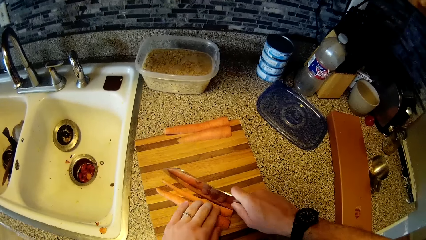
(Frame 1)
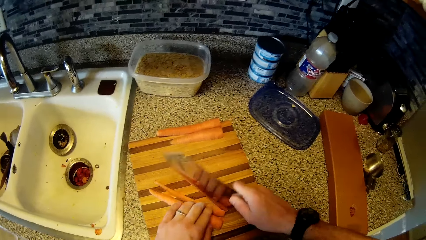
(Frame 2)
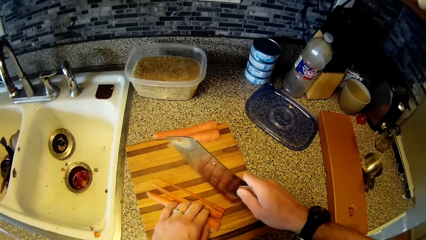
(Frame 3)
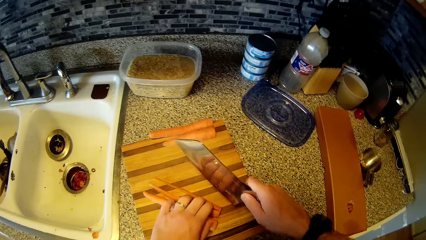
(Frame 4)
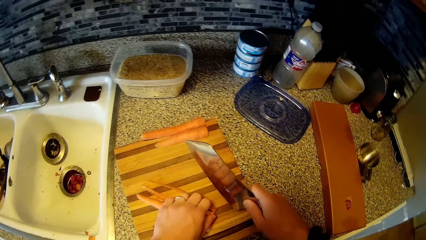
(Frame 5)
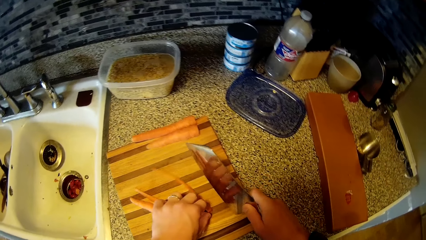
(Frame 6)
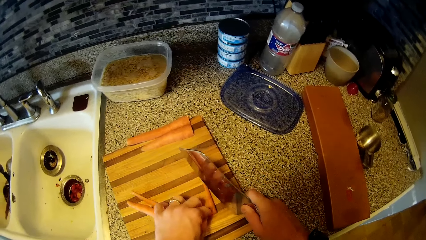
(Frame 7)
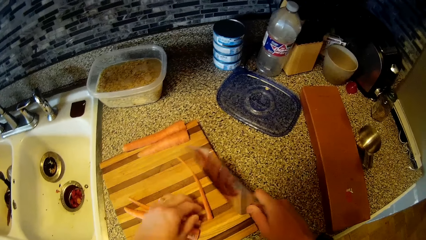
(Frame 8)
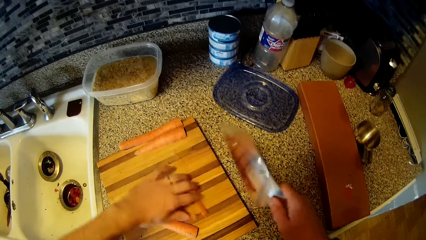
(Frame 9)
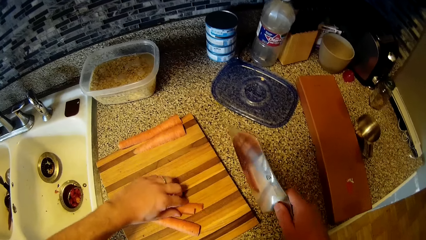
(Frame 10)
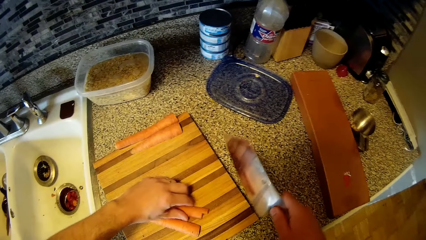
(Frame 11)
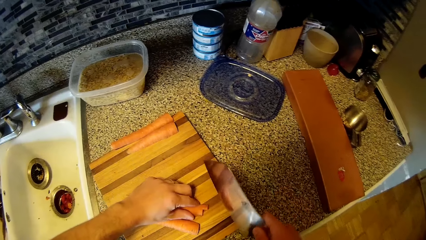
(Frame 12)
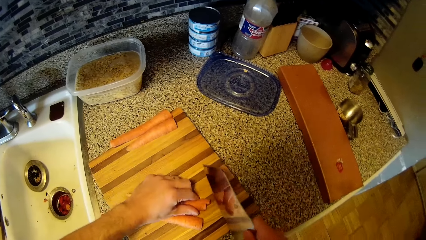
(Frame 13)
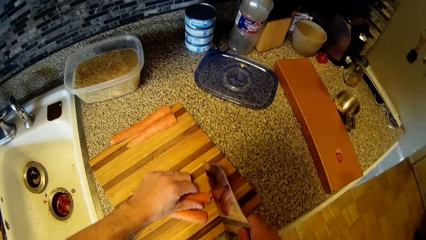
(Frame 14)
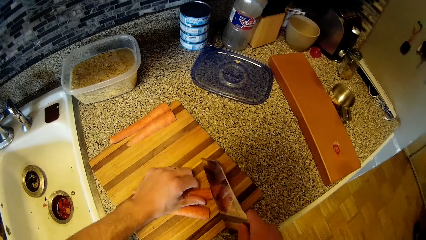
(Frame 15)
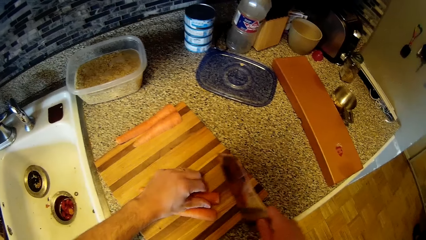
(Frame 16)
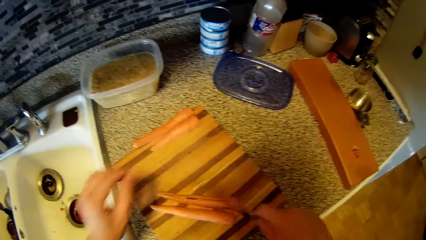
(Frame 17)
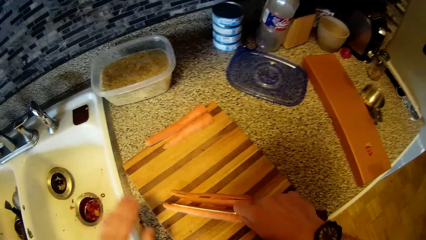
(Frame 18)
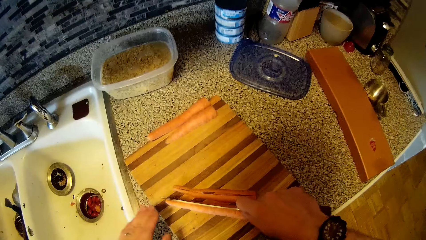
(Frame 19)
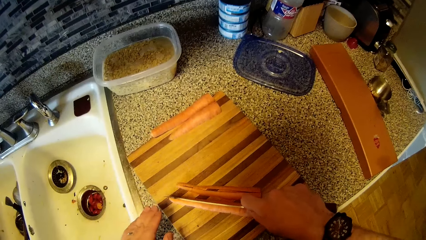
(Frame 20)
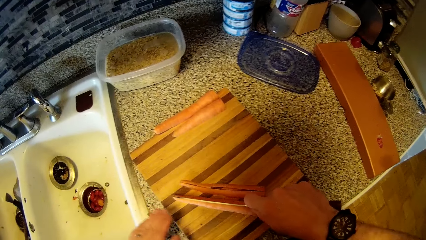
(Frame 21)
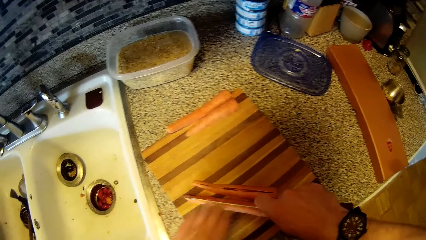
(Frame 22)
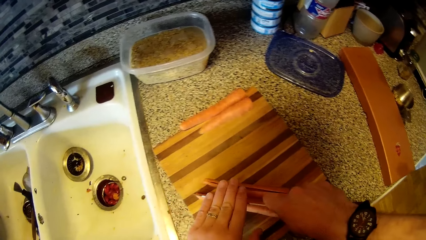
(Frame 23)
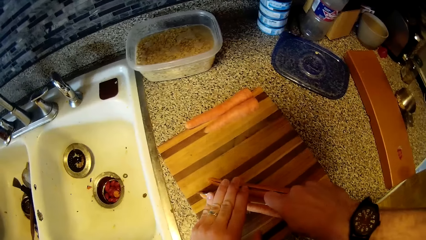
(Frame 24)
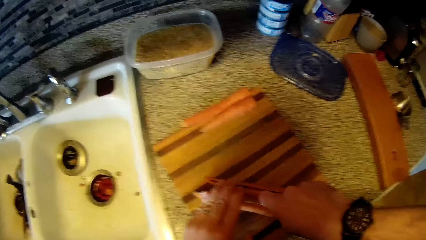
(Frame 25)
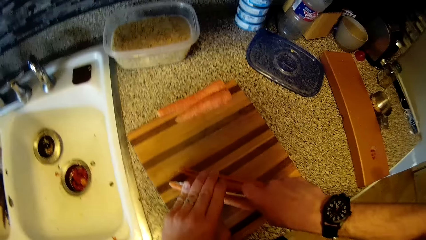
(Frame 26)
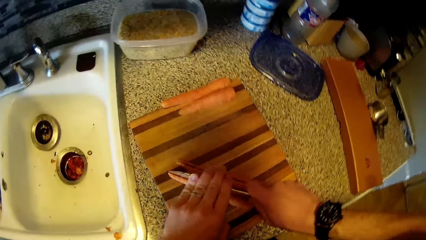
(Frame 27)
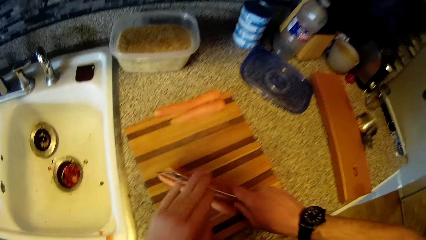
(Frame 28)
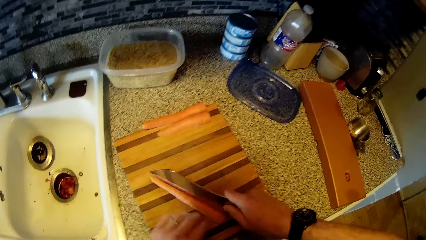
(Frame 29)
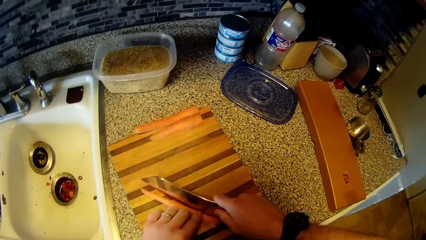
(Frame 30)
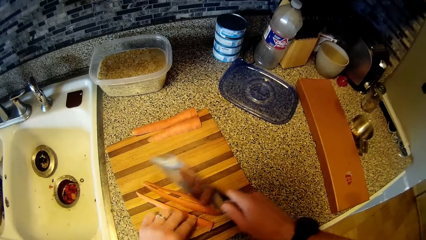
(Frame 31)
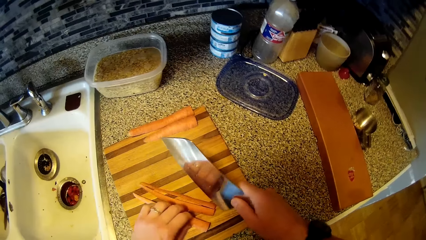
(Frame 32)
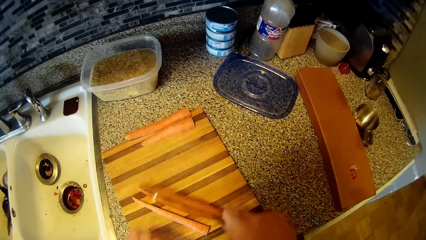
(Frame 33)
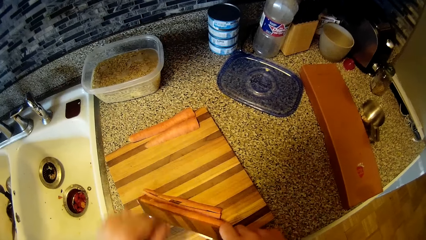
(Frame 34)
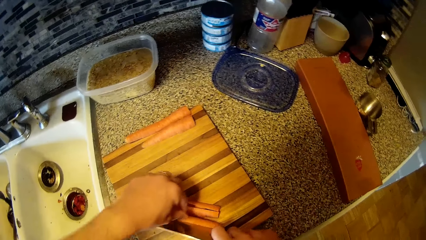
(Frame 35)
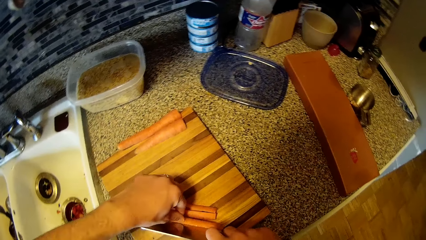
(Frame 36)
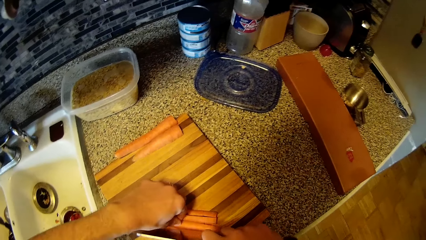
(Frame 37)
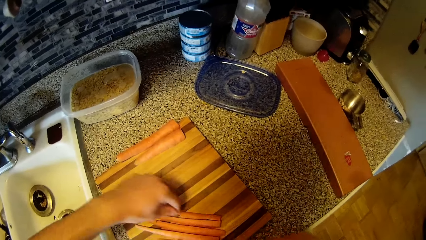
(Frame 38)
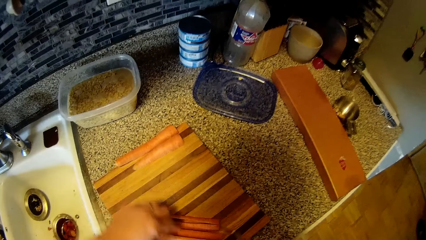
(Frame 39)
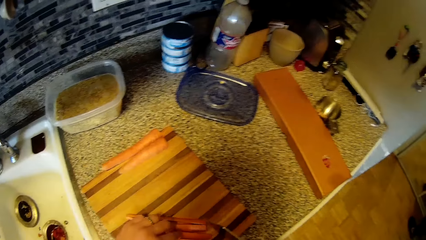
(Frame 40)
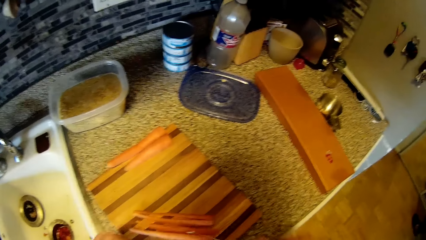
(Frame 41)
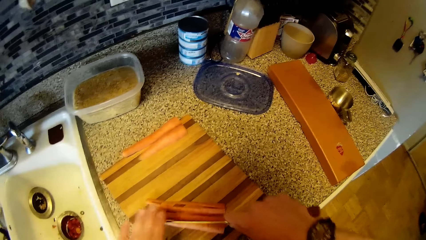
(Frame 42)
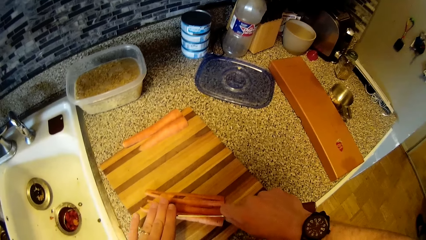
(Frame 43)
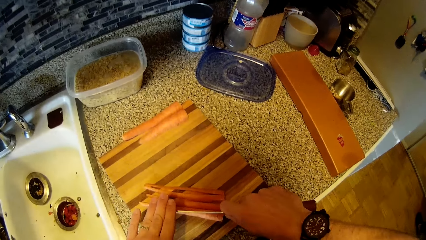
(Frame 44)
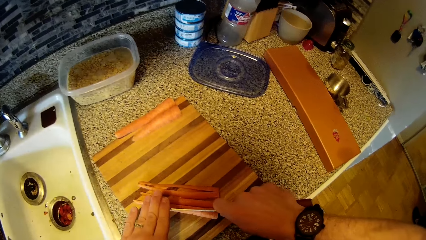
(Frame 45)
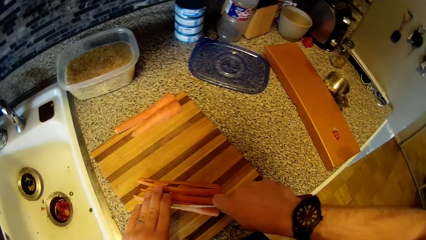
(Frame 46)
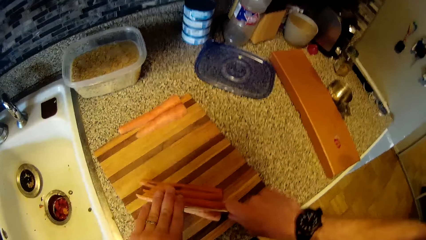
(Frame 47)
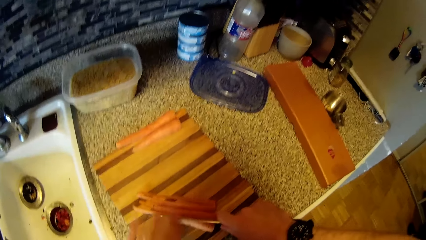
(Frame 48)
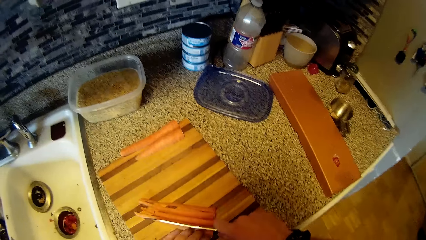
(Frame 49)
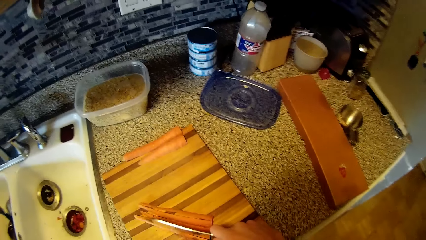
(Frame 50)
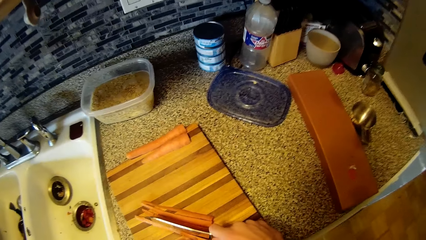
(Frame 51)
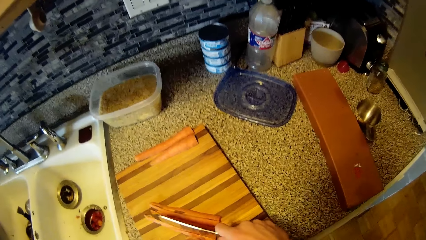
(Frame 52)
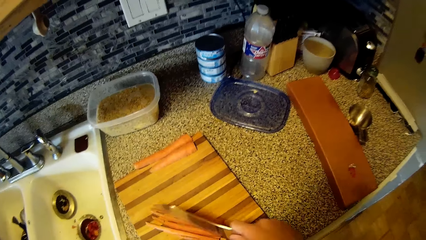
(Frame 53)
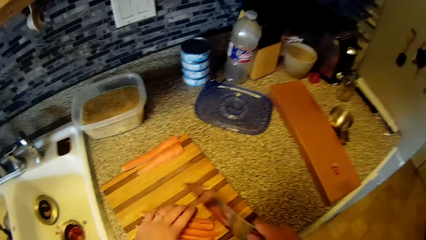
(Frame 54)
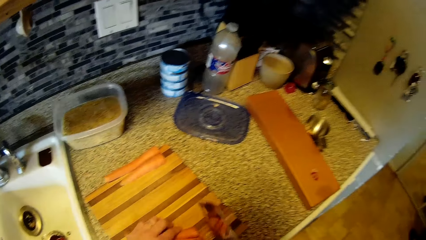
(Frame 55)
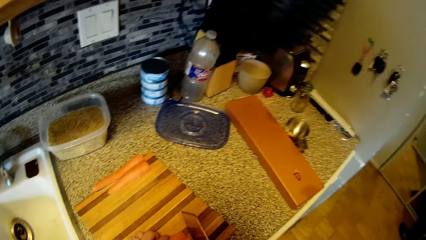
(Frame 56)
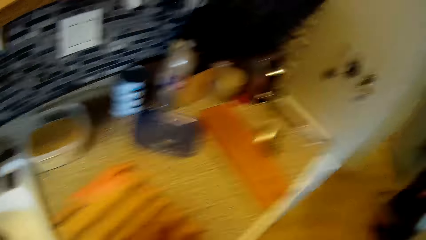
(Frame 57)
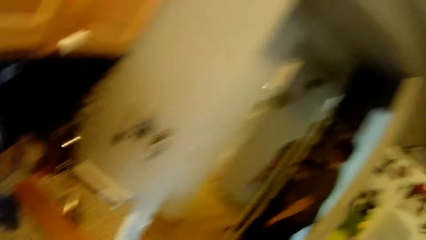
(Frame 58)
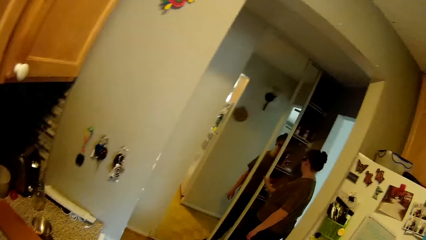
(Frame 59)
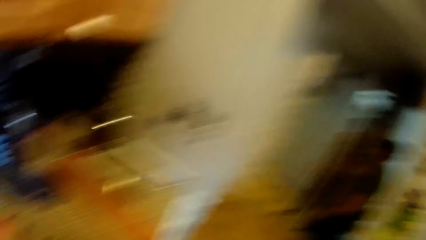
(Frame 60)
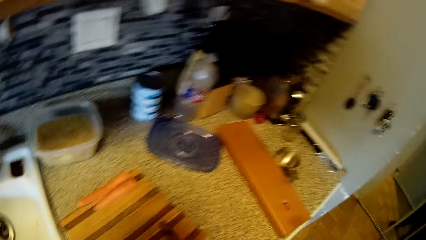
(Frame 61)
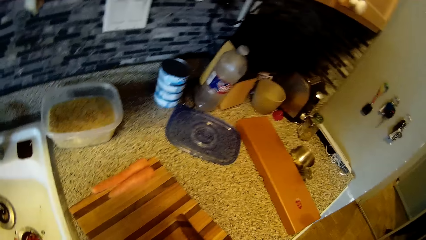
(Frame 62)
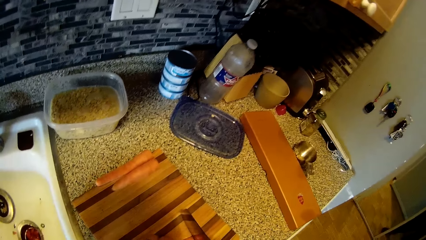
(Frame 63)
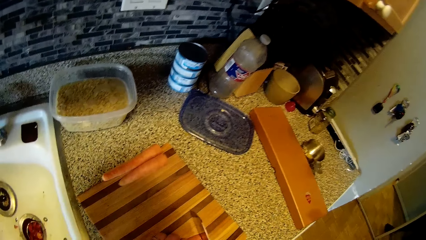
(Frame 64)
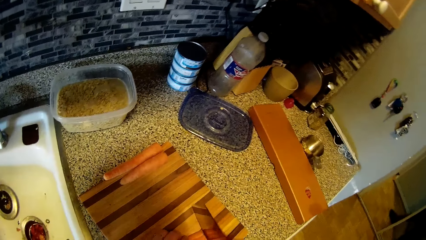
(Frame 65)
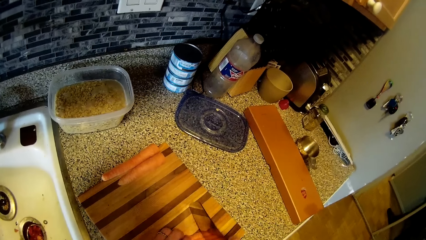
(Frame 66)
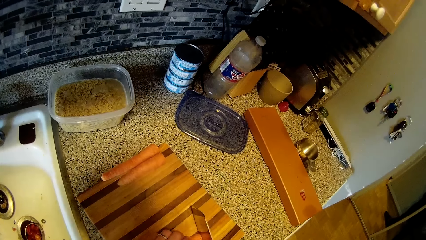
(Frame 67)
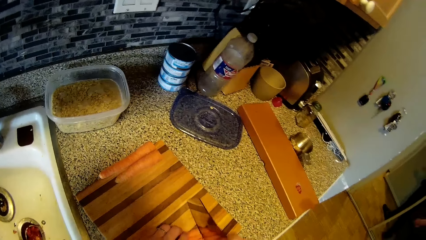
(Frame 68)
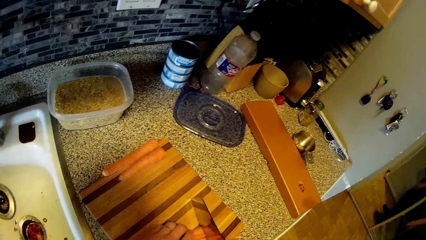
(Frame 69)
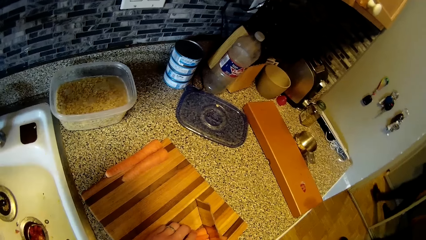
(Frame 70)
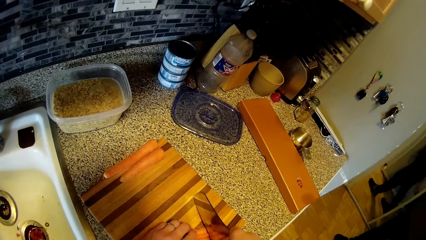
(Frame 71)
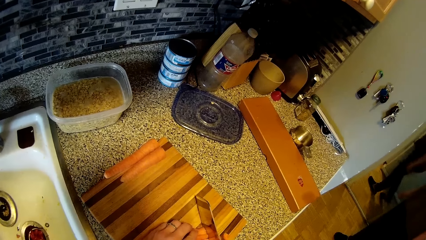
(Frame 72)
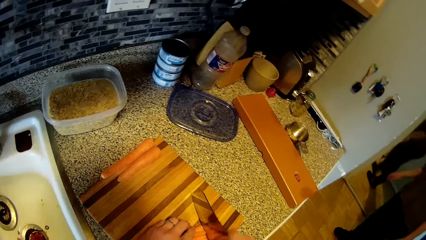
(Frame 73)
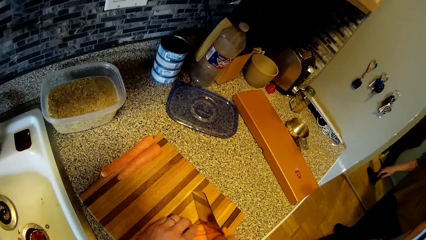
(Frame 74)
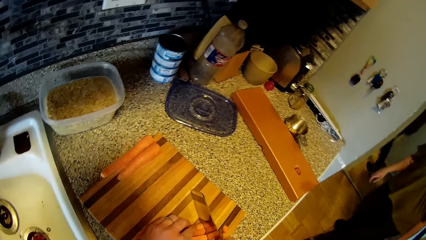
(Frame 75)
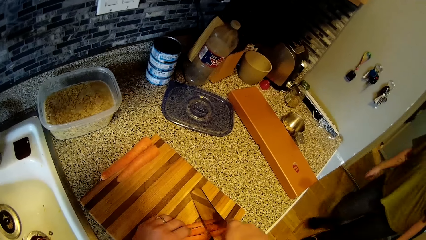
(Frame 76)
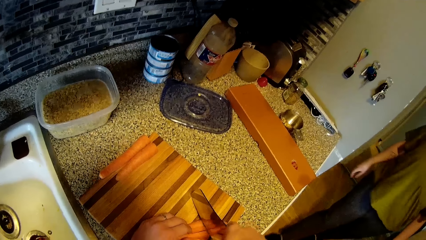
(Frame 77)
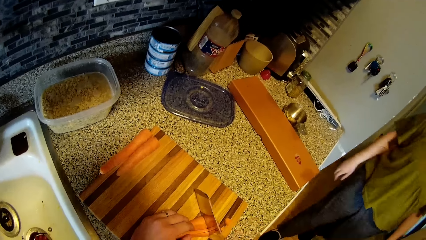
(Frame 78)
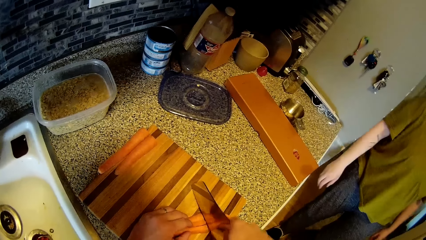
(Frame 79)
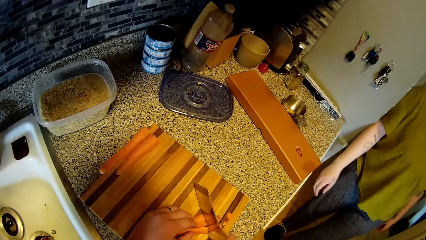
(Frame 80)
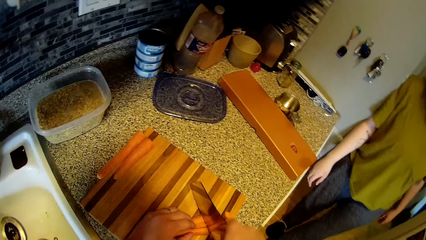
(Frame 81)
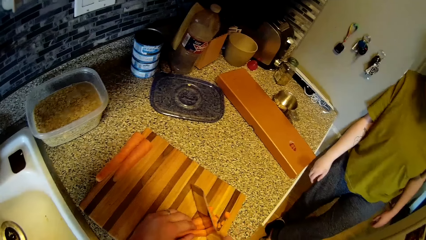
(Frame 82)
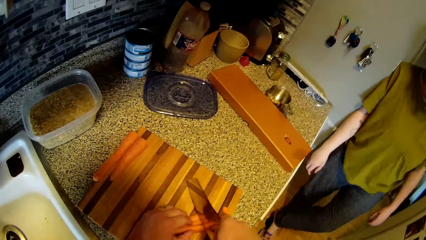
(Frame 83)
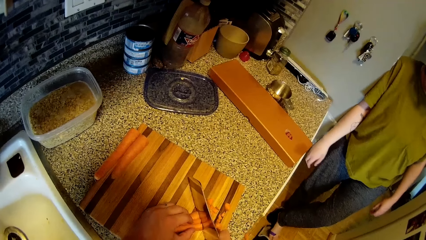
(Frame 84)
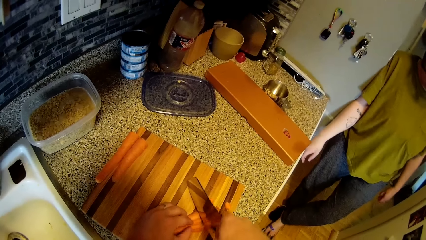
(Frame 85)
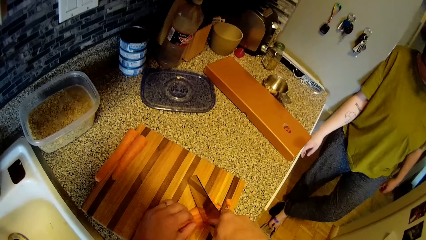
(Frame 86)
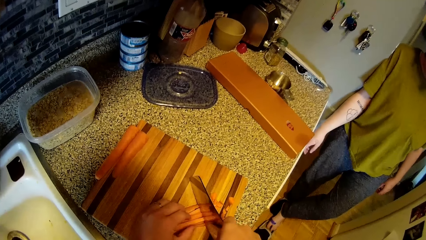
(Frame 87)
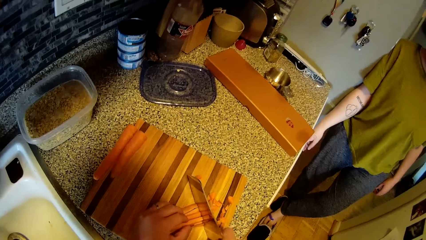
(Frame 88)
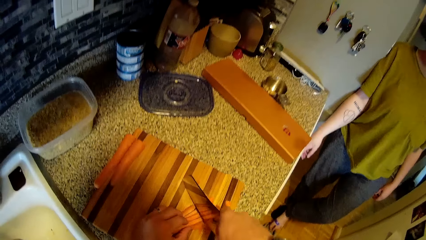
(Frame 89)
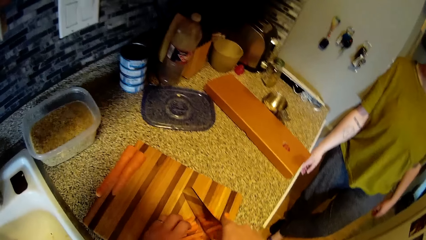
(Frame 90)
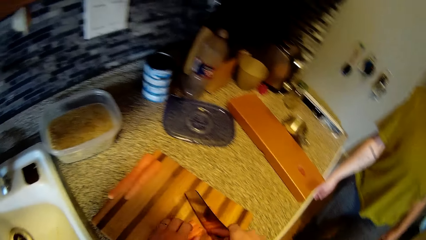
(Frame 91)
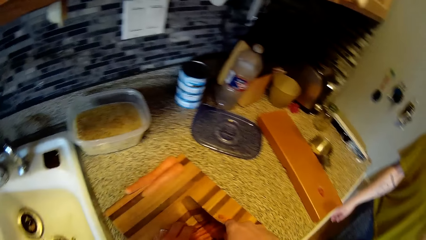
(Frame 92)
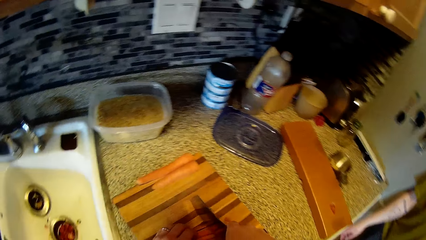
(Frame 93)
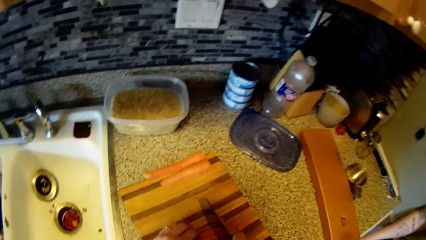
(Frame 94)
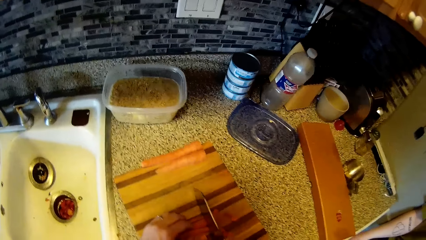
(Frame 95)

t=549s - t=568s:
The camera wearer picks up the carrot. He cuts the carrots on the chopping board with both hands. He converses with the woman. The woman closes a glass door with her right hand. The woman interacts with the camera wearer. The camera wearer chops the carrots on the chopping board on the kitchen counter with the knife in his right hand. The woman rests on the wall and walks in the room.
